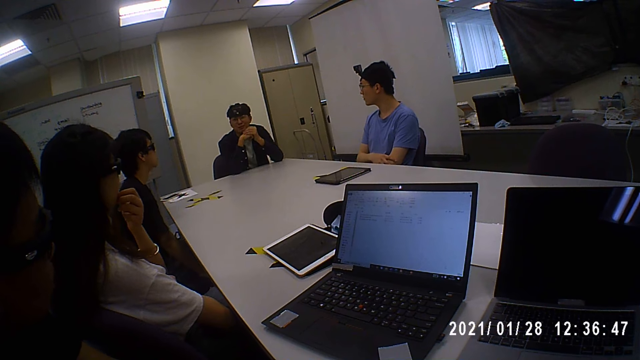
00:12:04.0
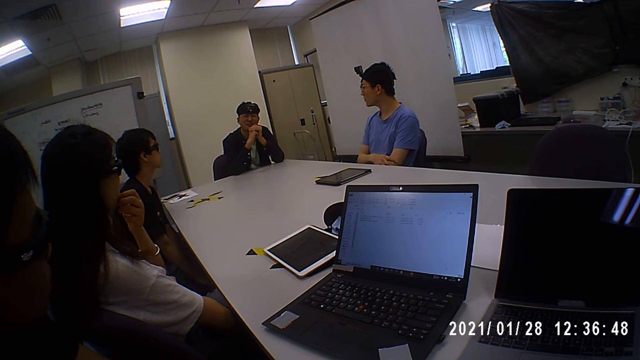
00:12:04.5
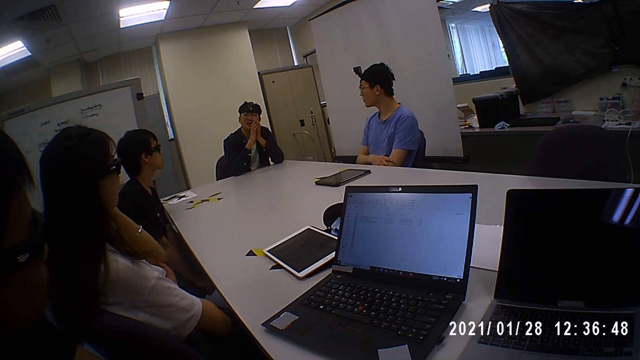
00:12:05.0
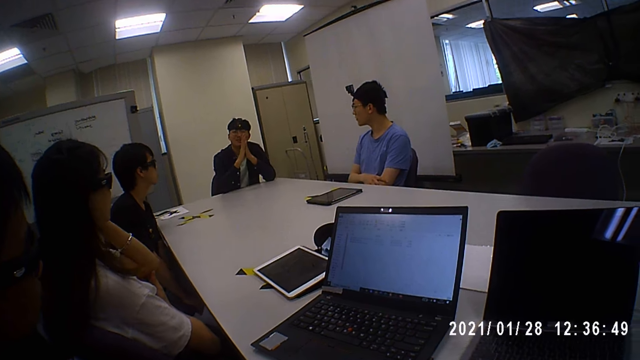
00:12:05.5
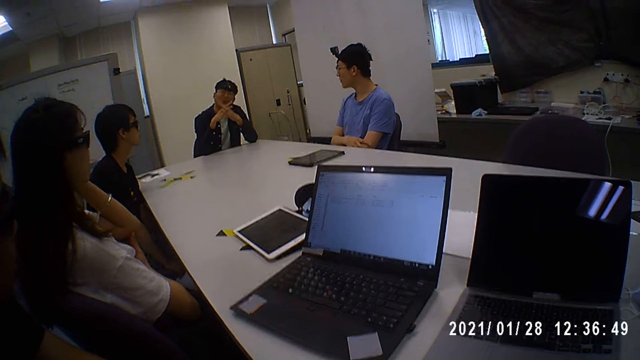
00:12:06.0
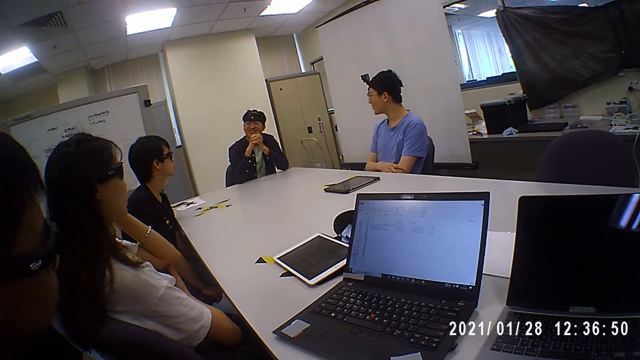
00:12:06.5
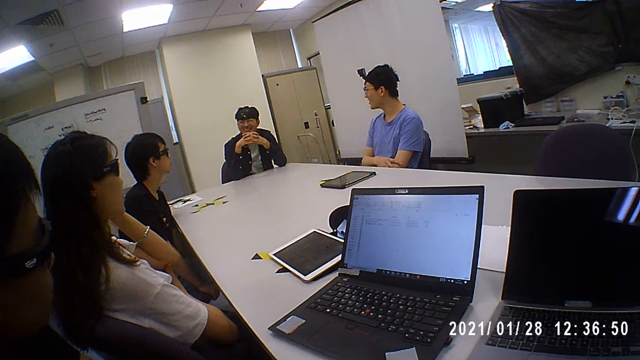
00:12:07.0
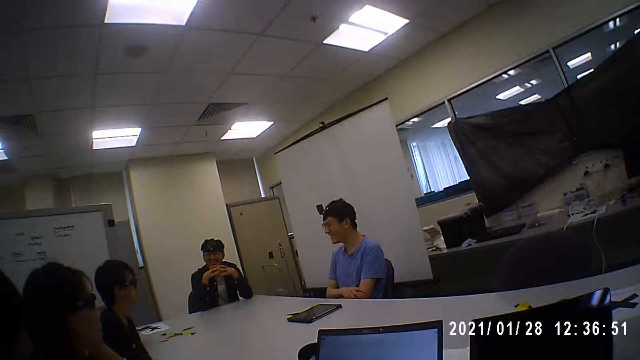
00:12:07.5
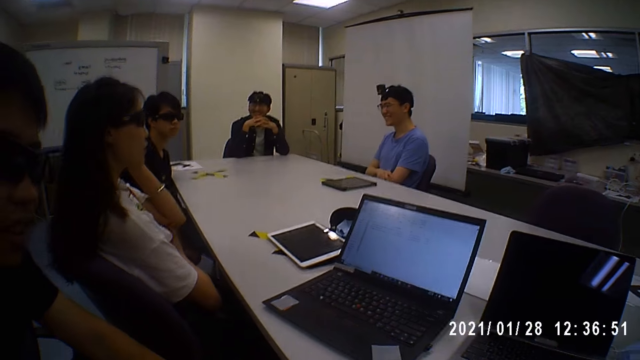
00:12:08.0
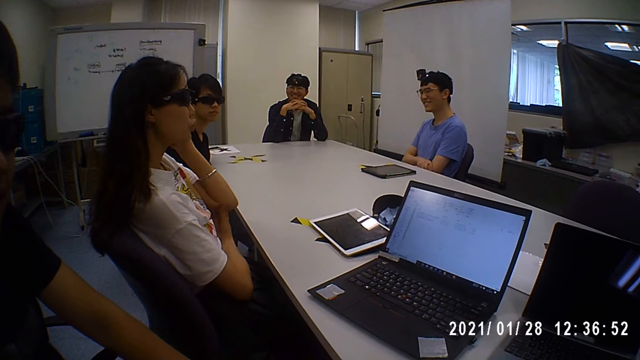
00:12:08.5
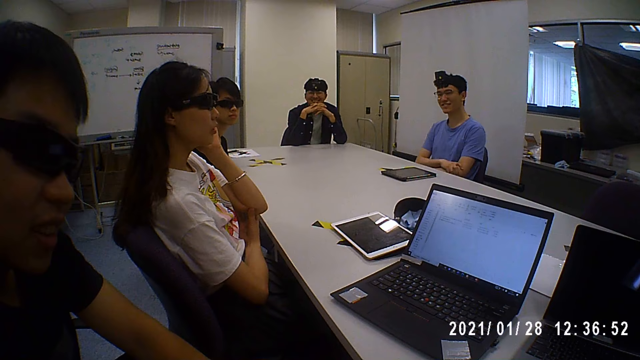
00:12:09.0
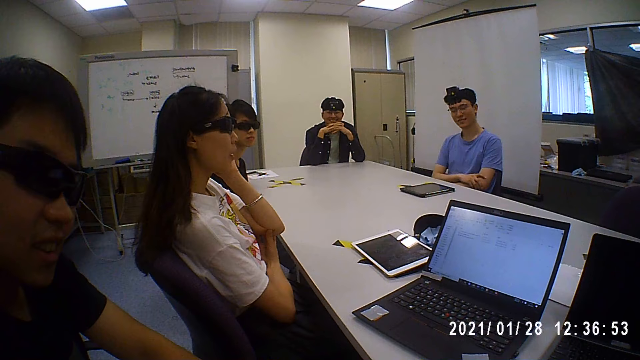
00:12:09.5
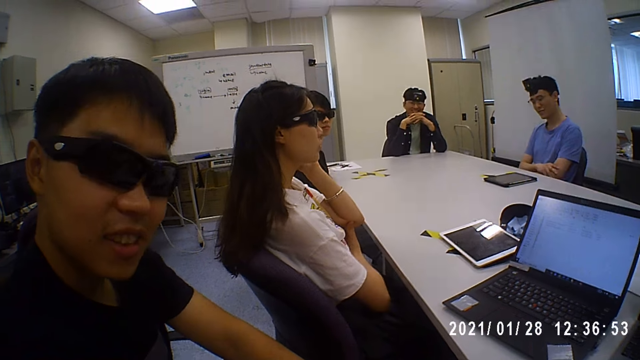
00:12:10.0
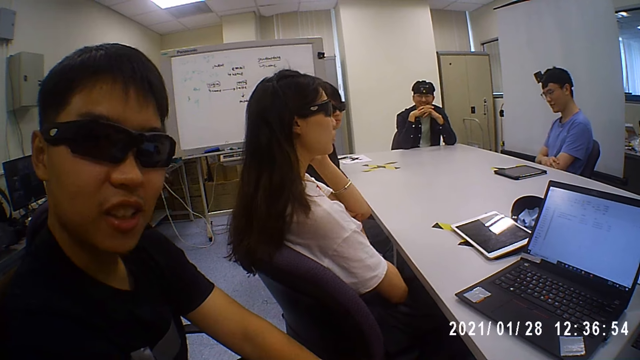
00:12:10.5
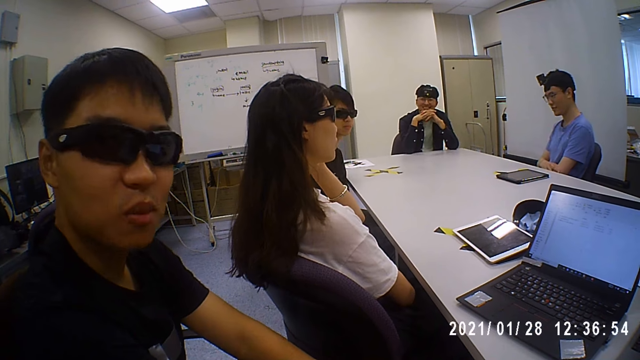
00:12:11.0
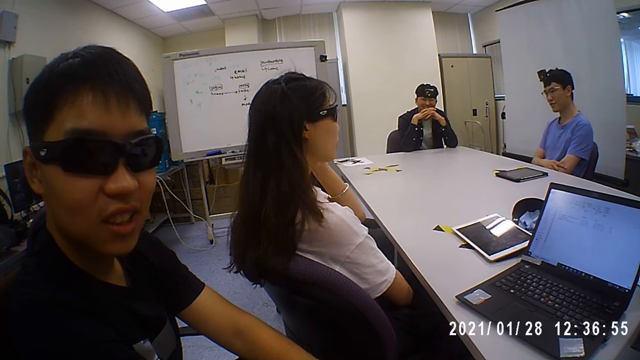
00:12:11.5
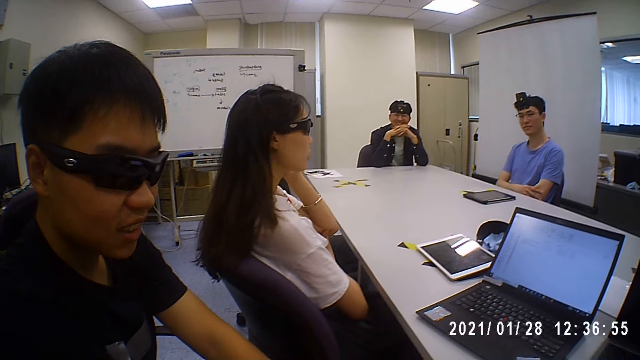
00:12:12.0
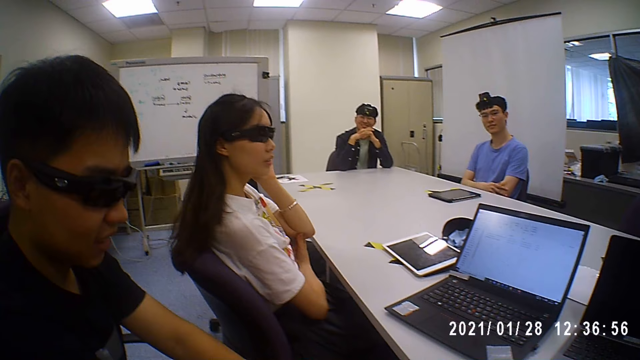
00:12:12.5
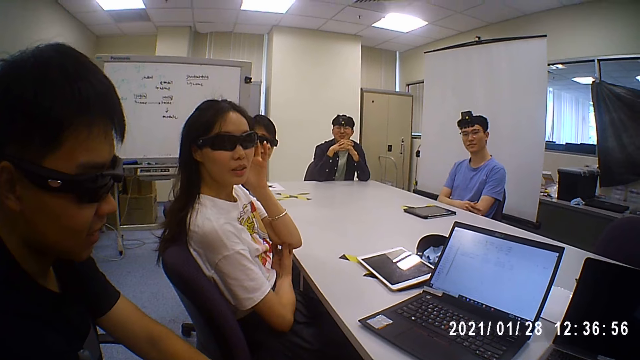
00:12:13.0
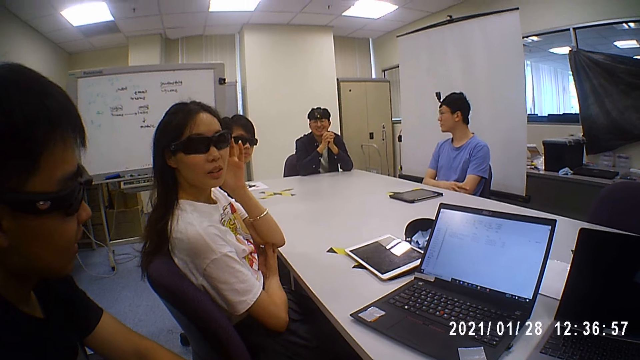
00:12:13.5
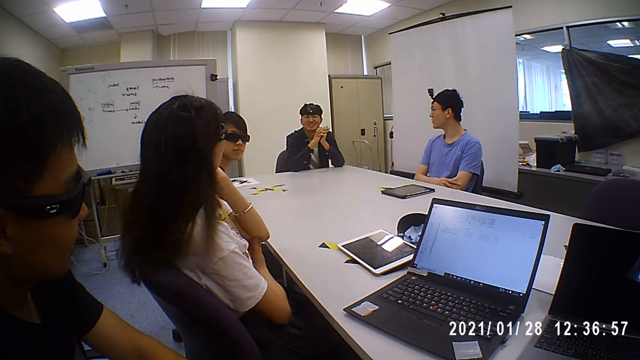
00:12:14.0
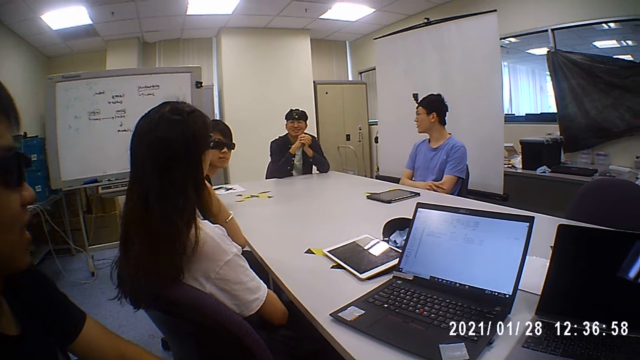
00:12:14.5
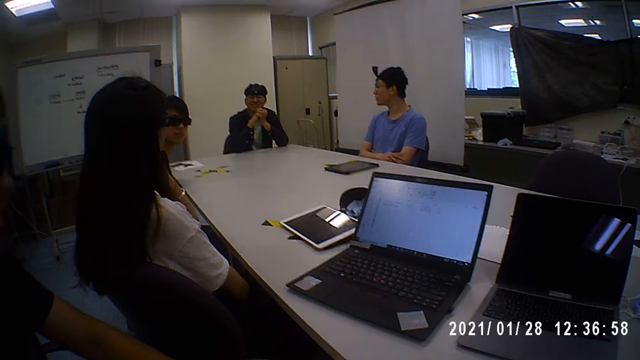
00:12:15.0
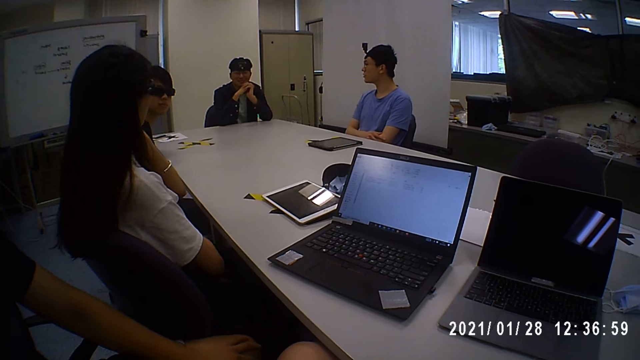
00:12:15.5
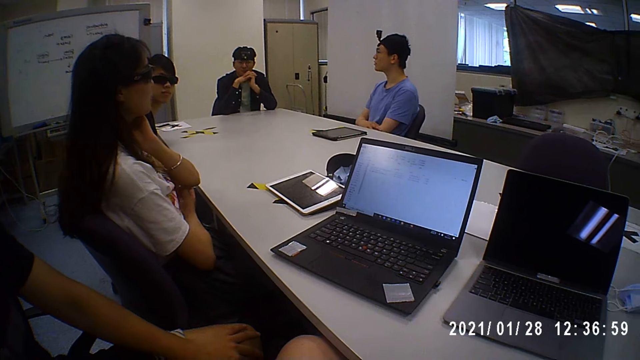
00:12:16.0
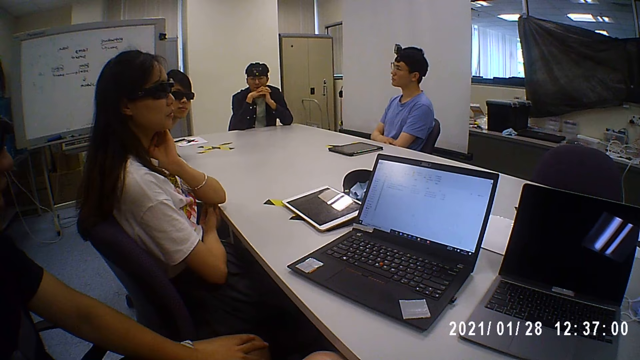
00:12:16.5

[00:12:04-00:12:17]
The woman places her left hand on her face. A man talks to the camera wearer. Another man talks to the camera wearer.

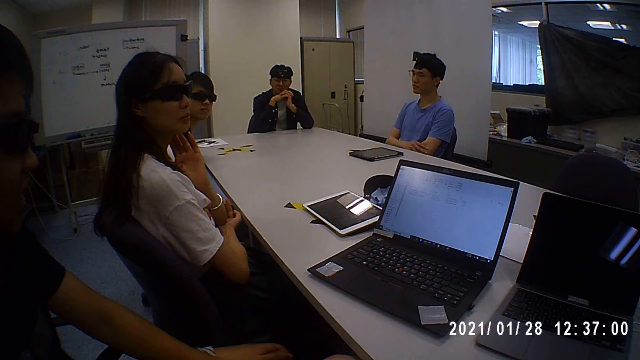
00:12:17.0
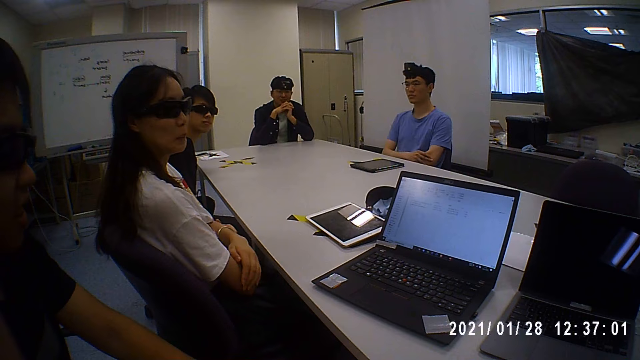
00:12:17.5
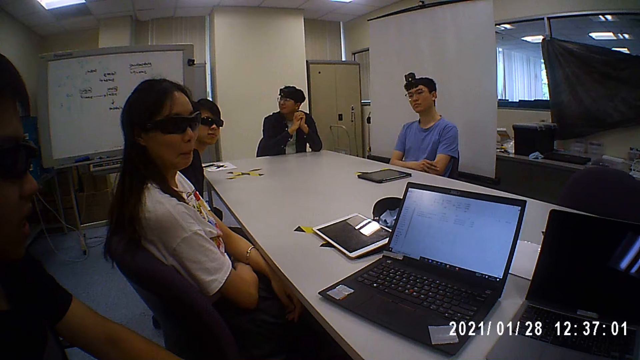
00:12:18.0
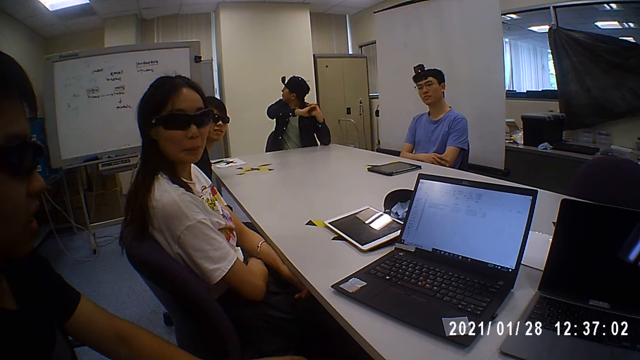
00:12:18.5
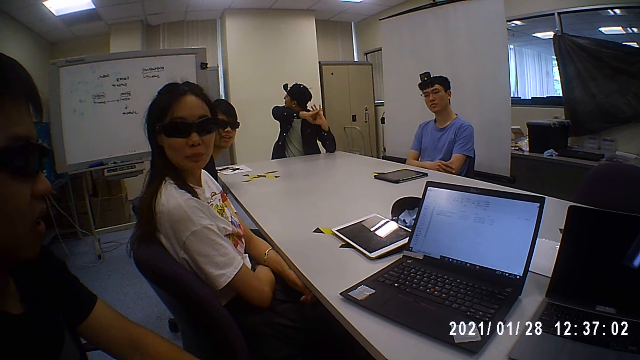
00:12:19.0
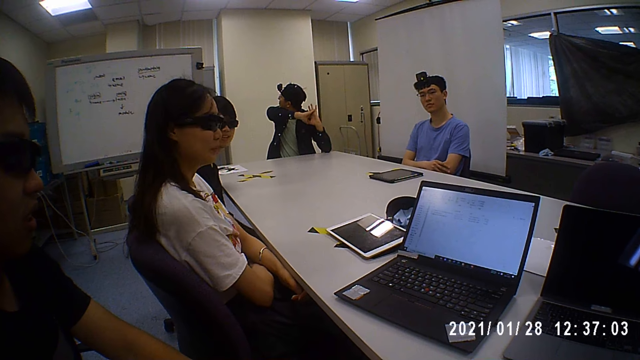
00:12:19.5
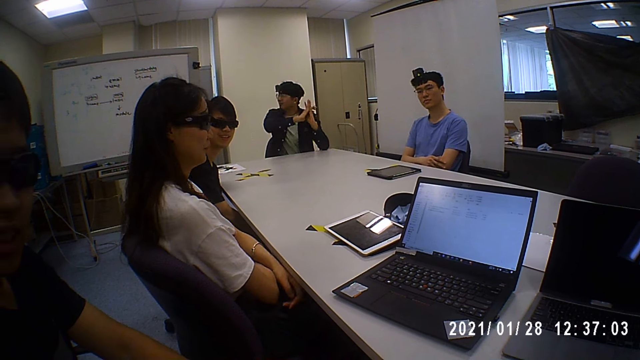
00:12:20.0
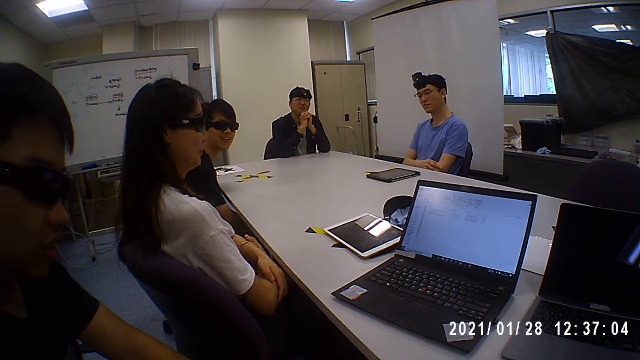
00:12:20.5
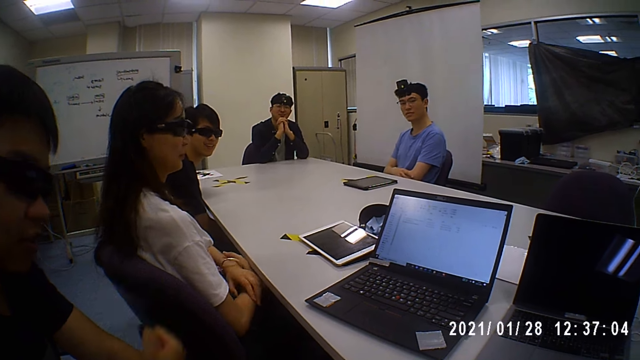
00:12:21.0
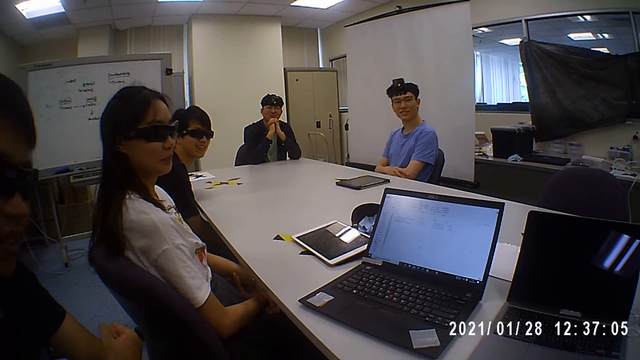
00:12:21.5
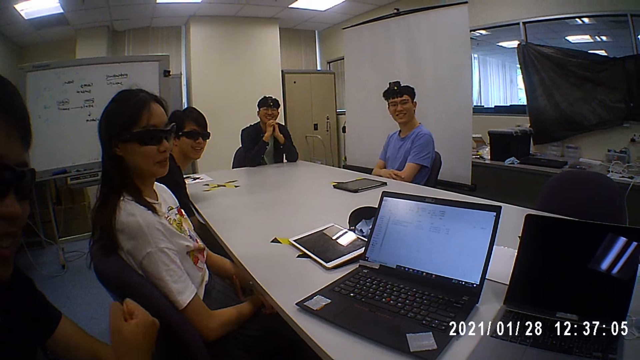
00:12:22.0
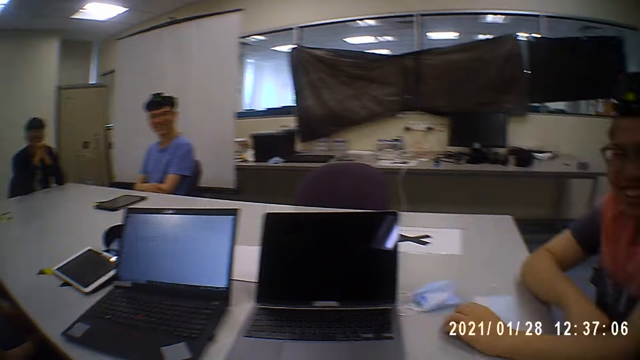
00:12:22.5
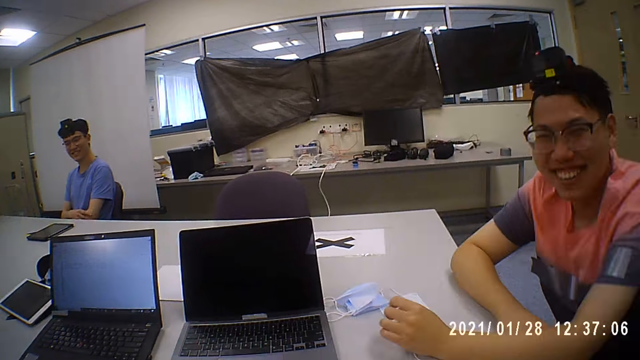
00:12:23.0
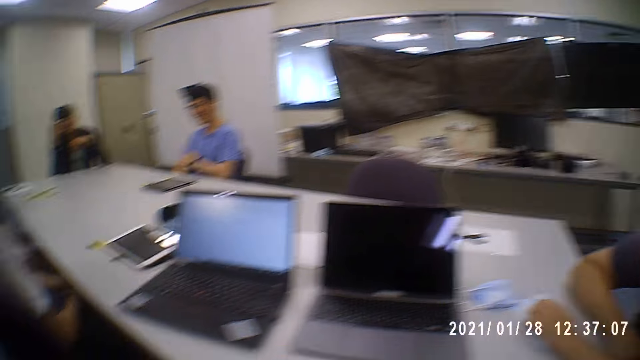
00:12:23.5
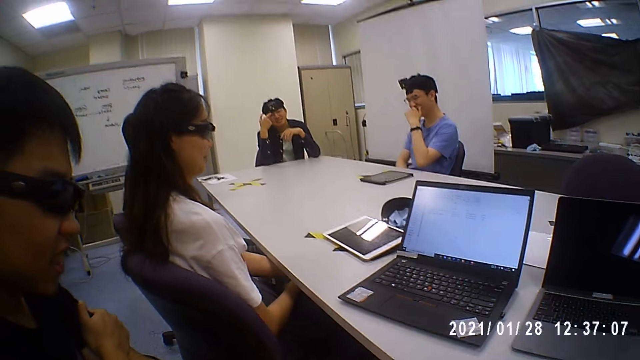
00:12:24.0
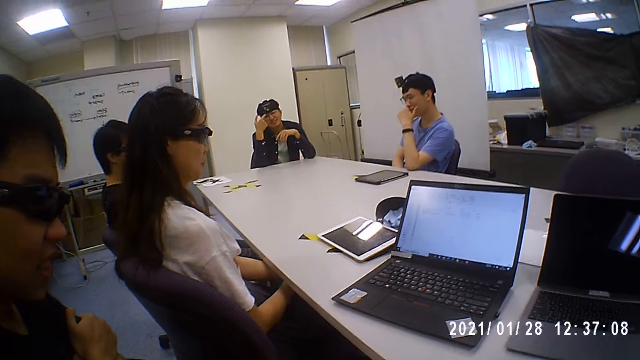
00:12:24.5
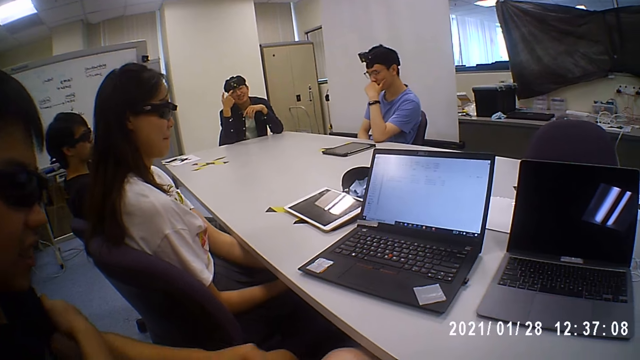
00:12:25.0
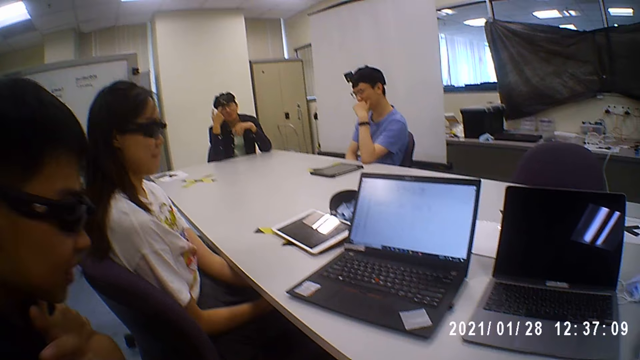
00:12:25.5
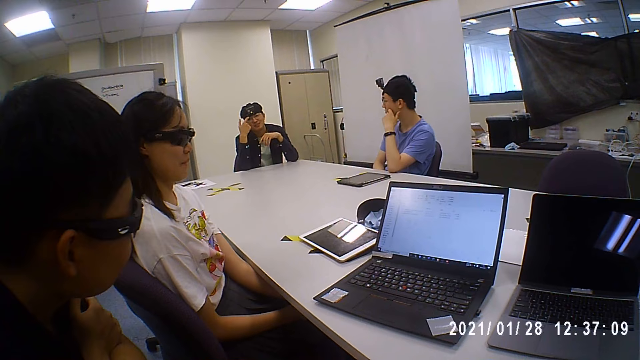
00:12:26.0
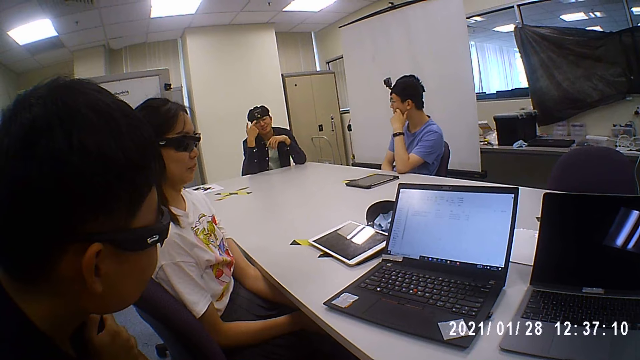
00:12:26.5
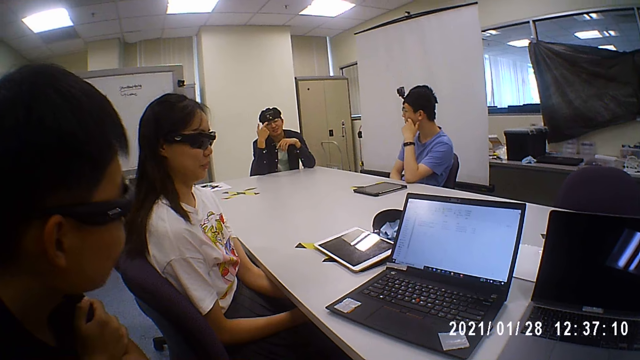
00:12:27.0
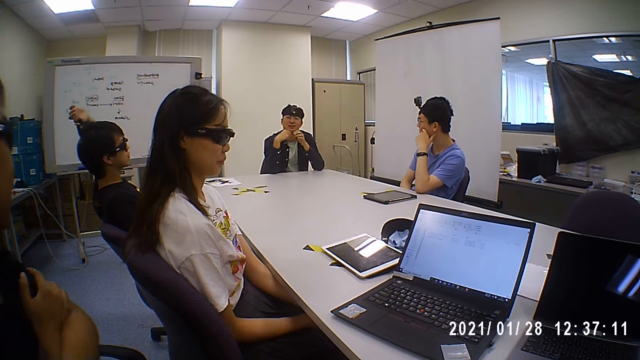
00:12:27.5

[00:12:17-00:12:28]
The man places his right hand on the table. Another man hits his left hand with his right hand. Another man moves the facemask on the table with his left hand. The camera wearer looks at colleagues. The first man touches his face with his right hand. A man talks to the camera wearer. Another man holds his hair with his left hand.
